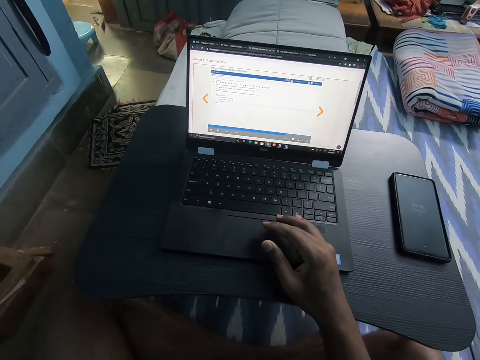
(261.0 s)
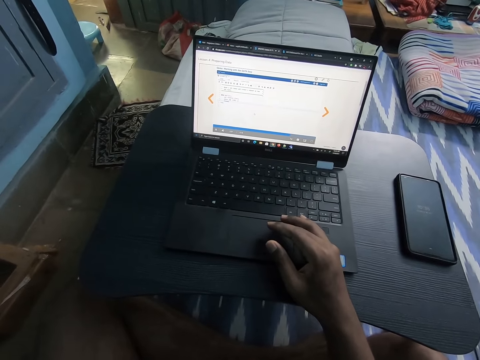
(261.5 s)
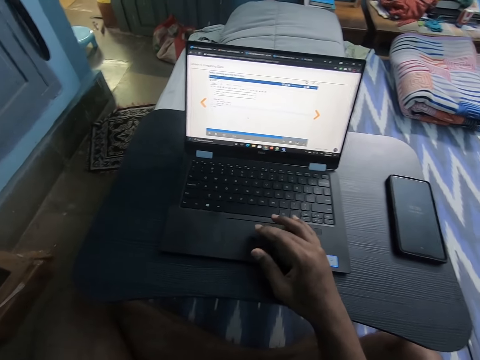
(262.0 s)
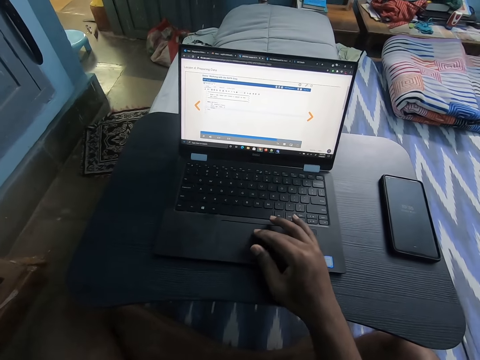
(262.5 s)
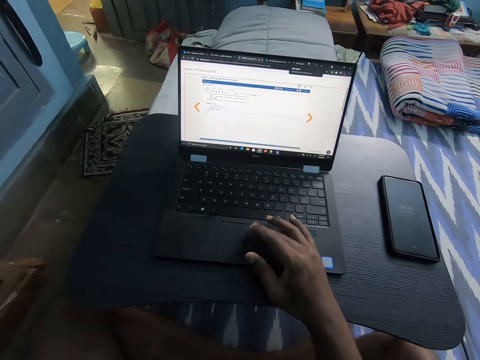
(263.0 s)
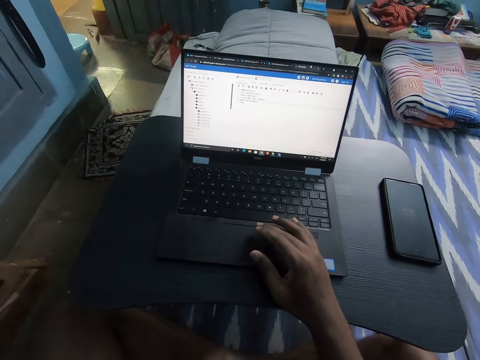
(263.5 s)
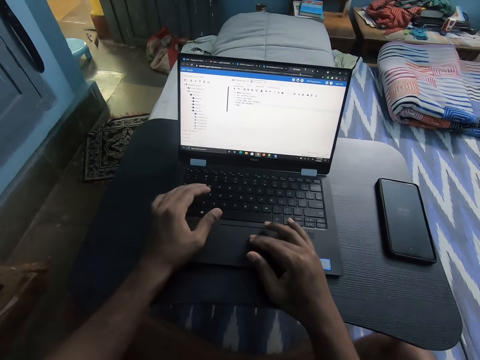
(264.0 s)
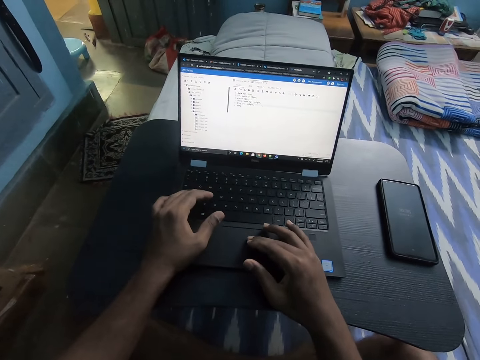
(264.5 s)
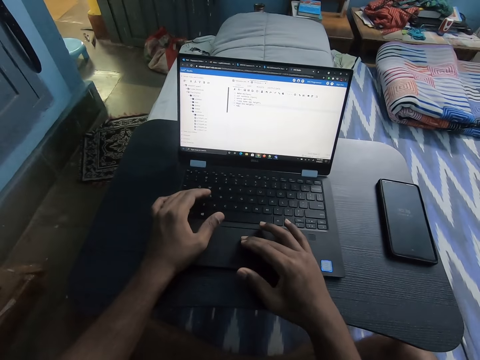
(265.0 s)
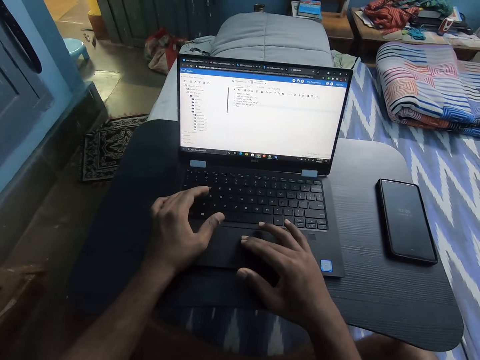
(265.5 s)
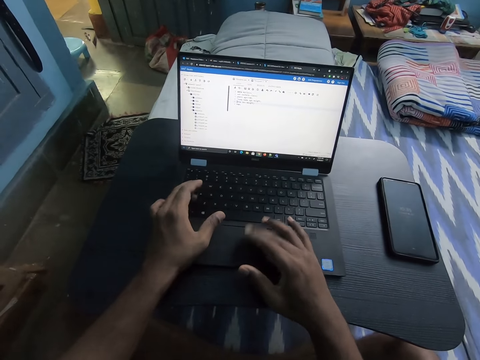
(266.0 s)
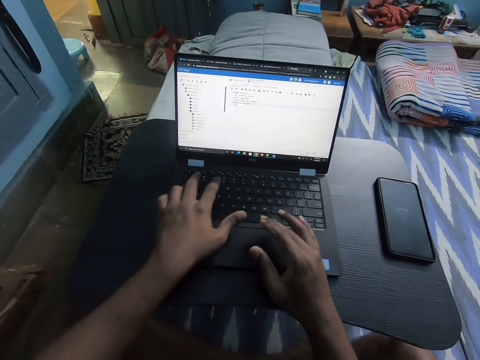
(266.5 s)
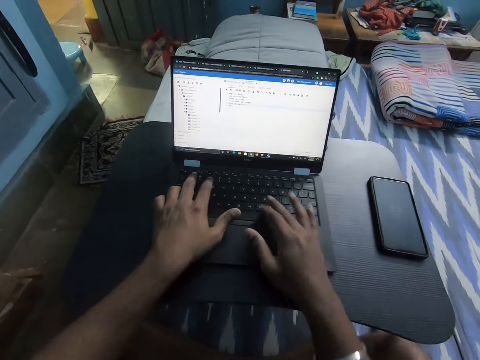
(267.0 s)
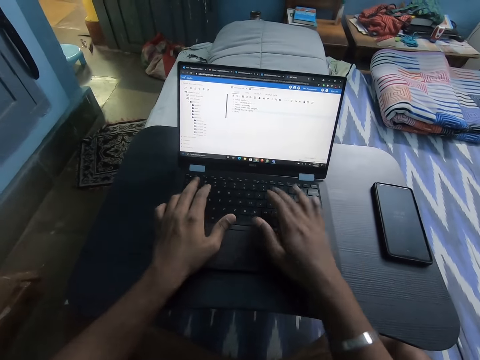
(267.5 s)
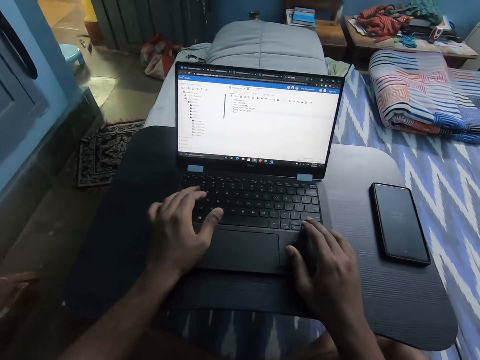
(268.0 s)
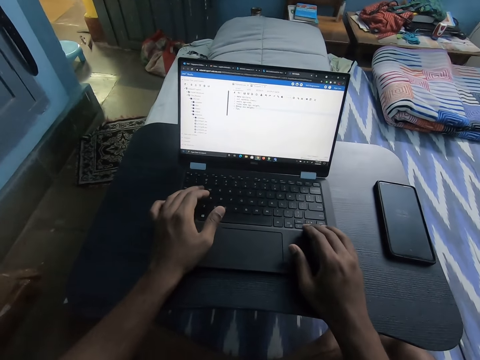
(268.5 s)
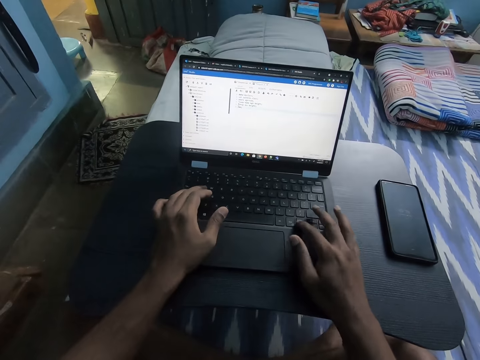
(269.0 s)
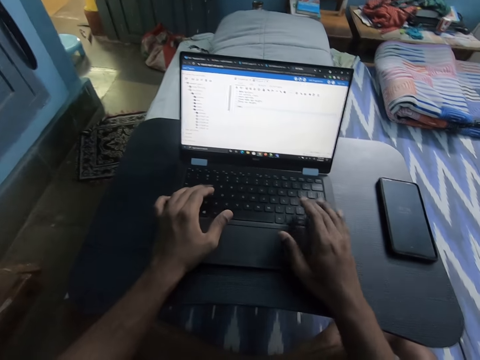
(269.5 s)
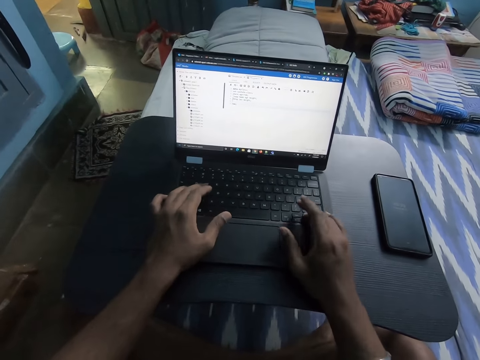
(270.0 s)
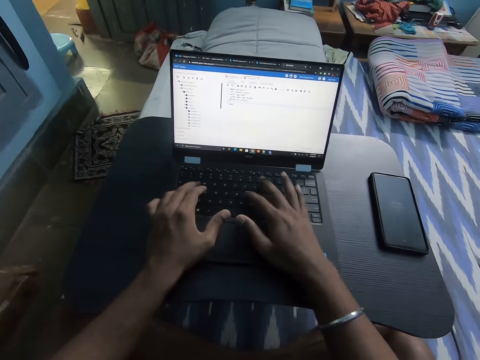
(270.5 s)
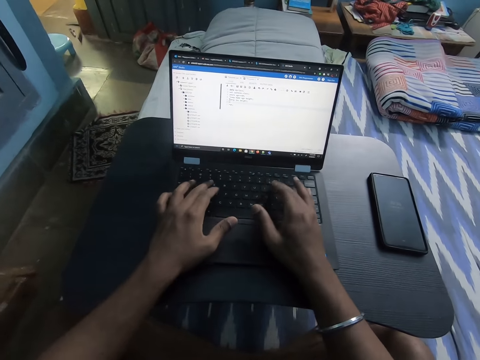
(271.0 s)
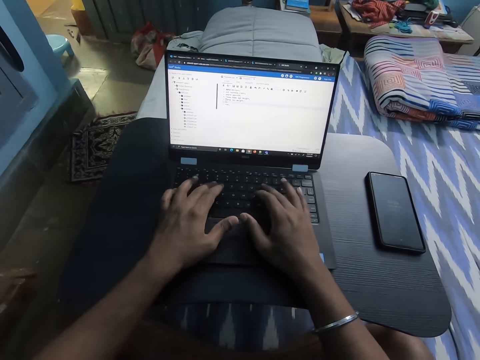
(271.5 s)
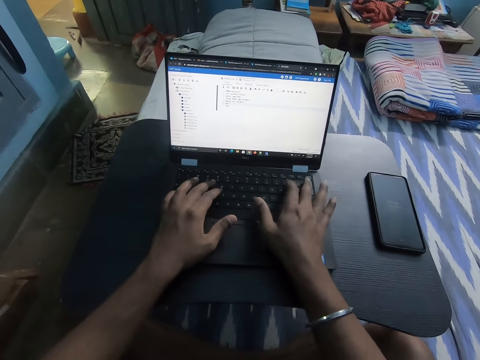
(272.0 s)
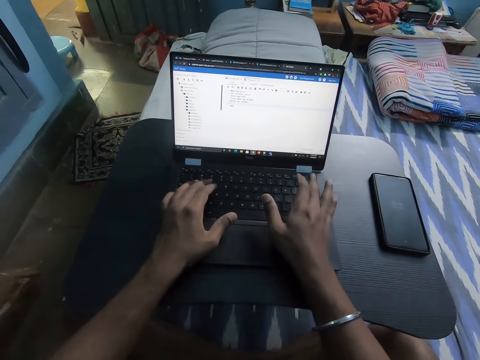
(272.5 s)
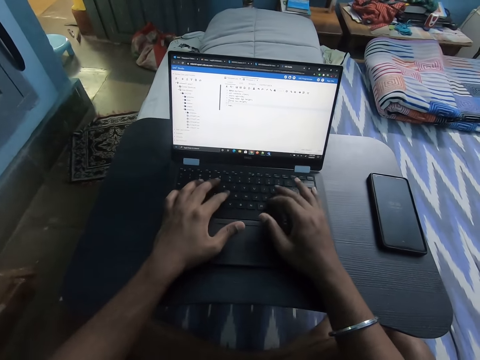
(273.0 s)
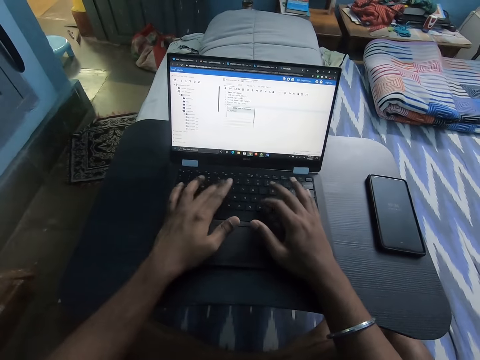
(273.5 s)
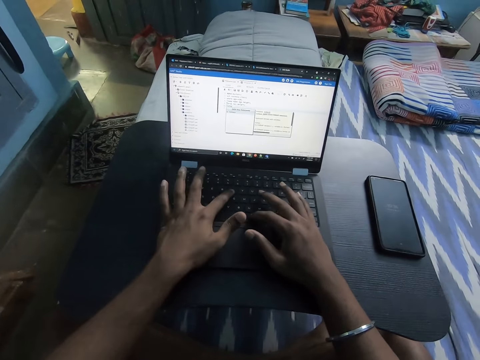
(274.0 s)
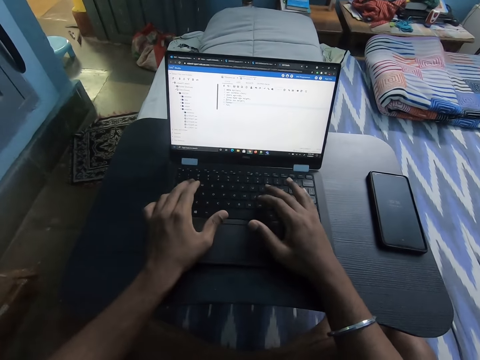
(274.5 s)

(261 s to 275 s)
The camera wearer scrolls the laptop. They operate the laptop on the table with both hands. They type words into the laptop.

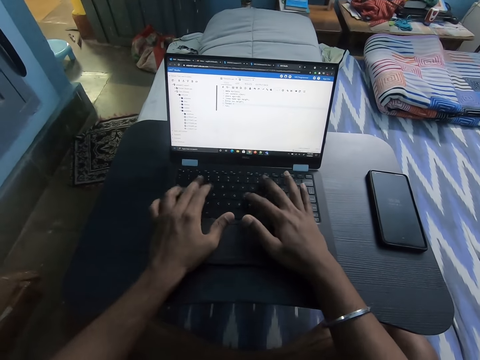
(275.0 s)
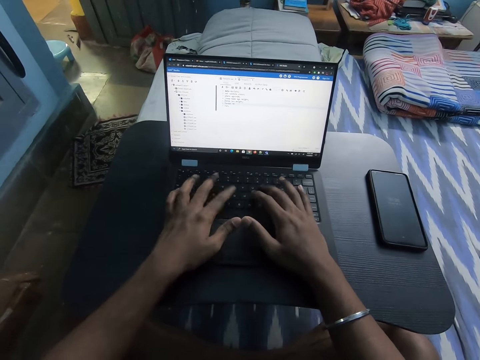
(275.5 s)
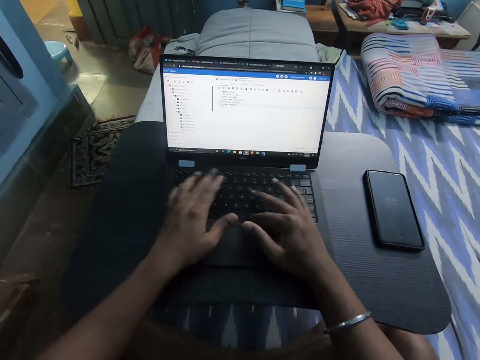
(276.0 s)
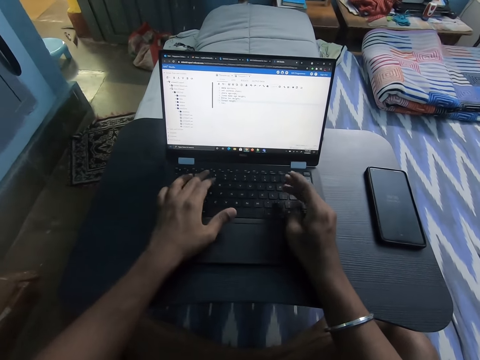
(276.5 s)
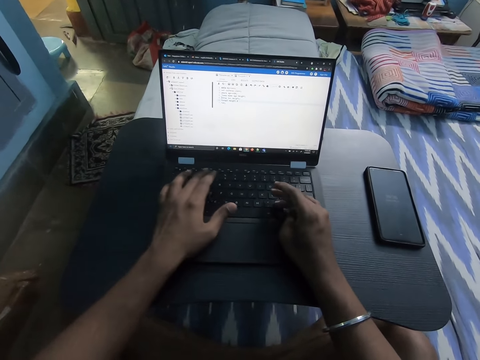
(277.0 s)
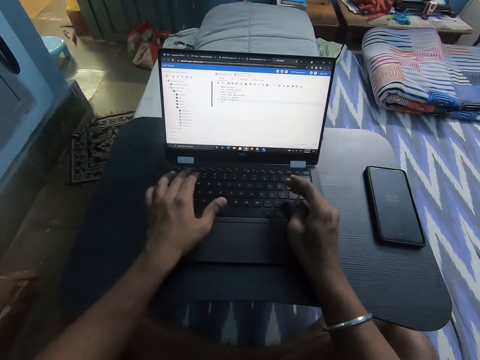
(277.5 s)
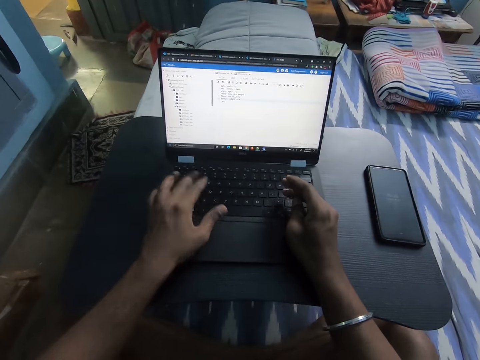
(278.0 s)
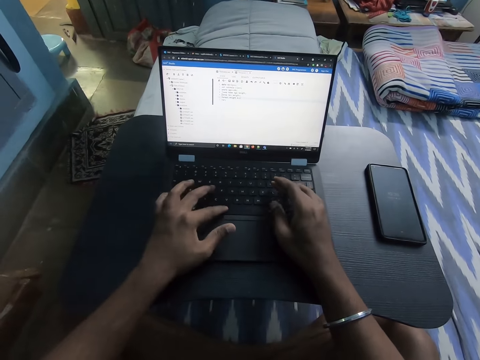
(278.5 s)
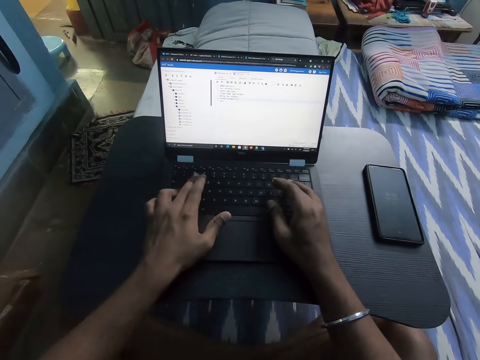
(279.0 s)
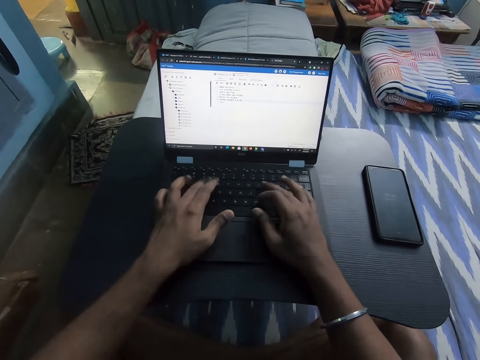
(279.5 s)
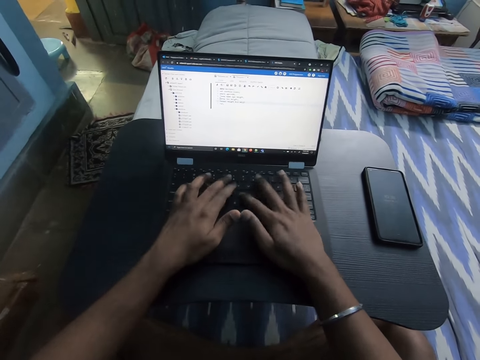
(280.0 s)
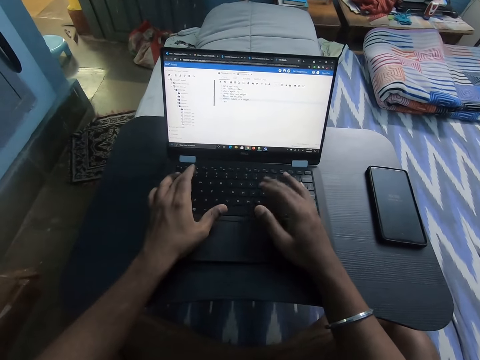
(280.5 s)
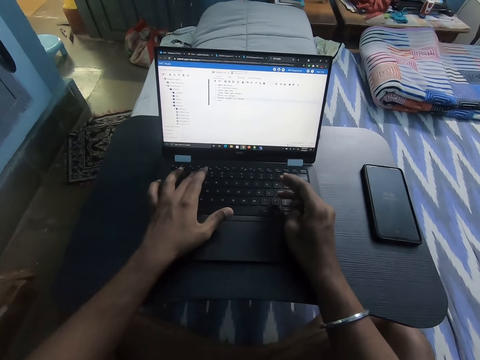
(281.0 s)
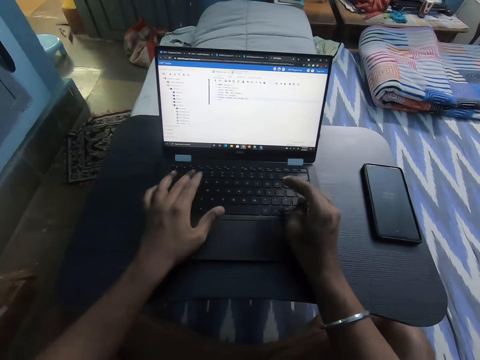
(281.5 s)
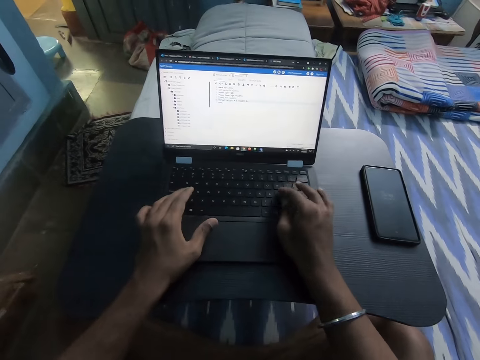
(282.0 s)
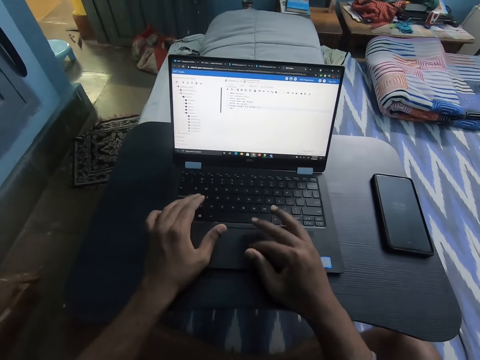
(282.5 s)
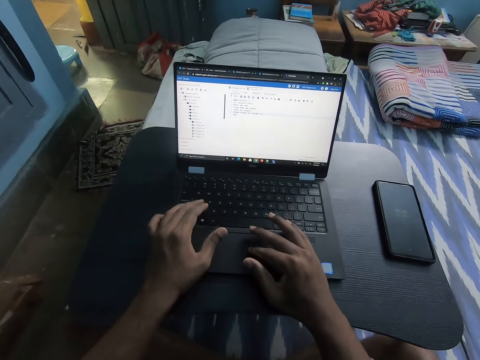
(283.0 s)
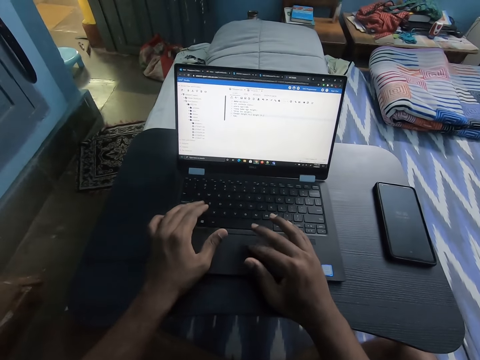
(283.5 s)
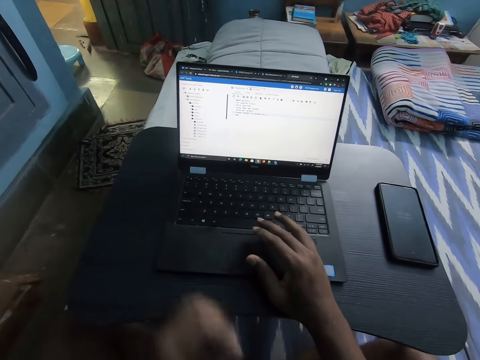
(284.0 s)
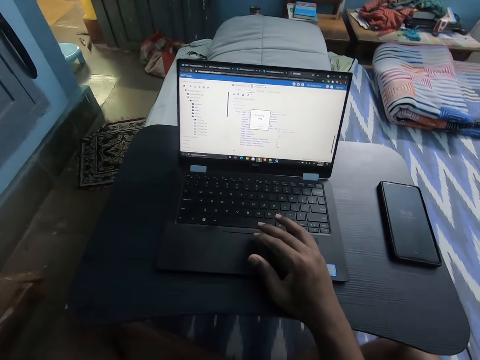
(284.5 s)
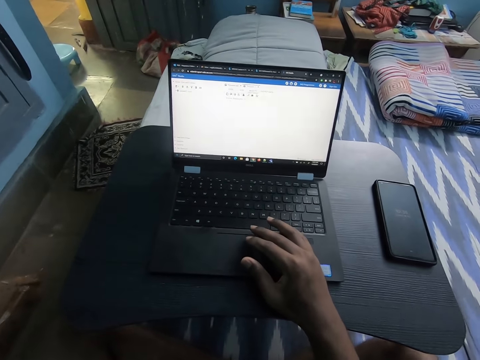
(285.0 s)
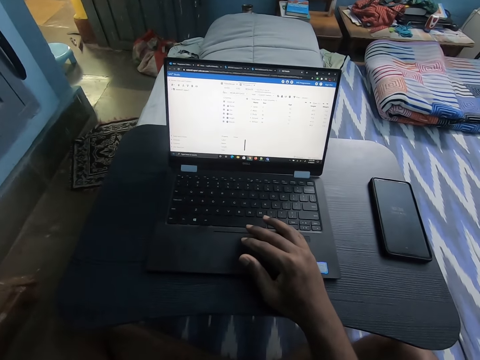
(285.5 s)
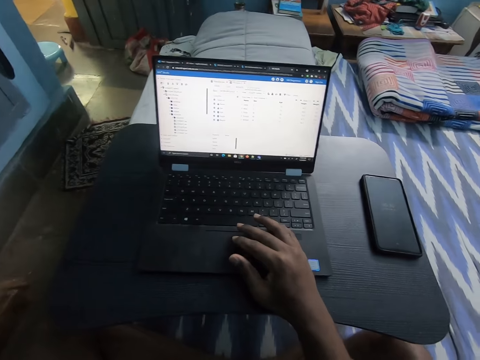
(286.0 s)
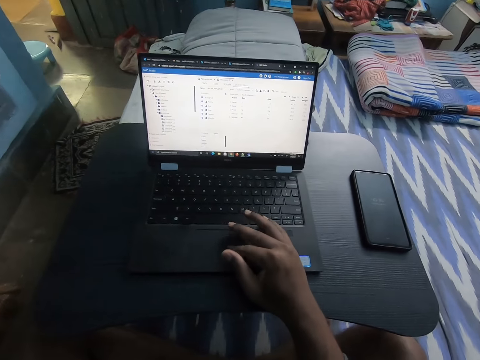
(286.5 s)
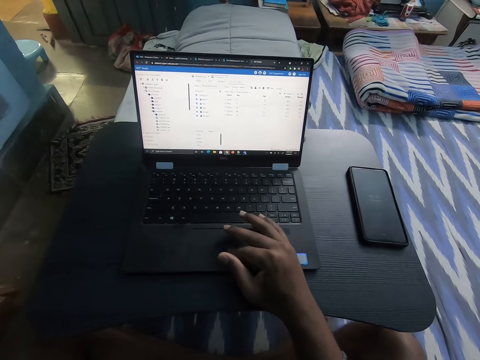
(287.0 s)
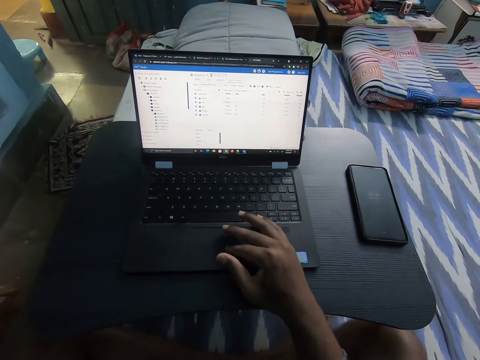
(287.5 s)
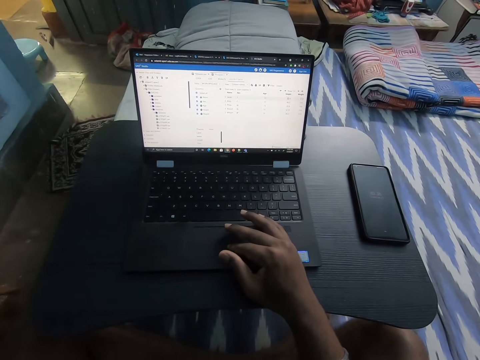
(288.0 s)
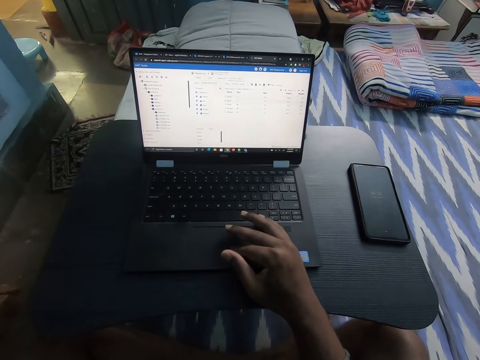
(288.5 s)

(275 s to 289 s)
The camera wearer operates the laptop on the table with her right hand. She scrolls the laptop.
